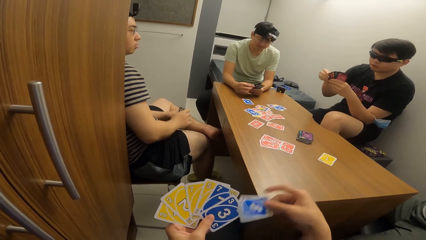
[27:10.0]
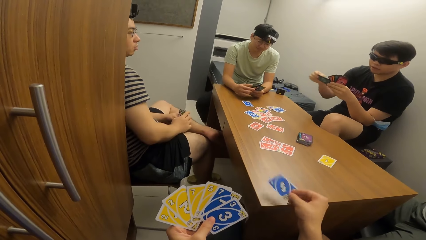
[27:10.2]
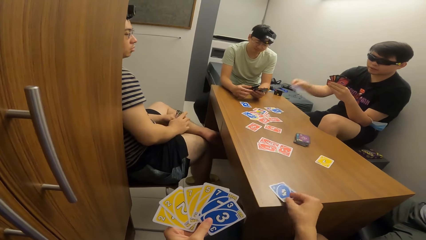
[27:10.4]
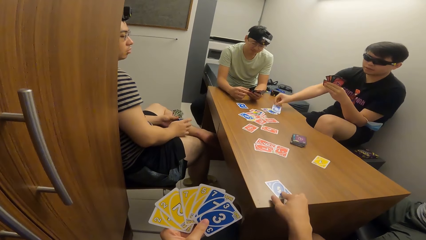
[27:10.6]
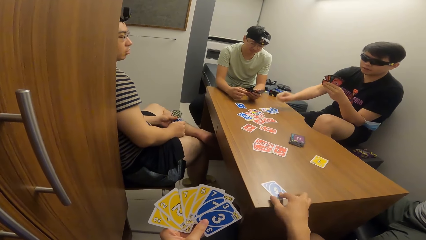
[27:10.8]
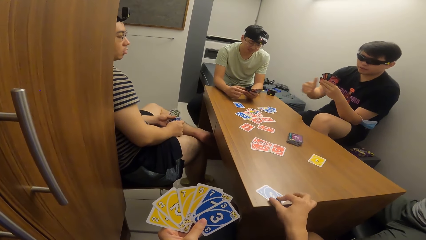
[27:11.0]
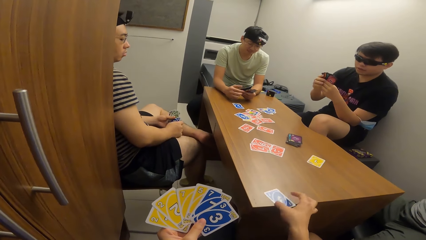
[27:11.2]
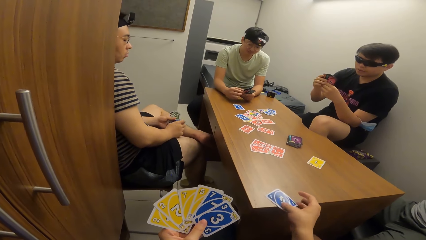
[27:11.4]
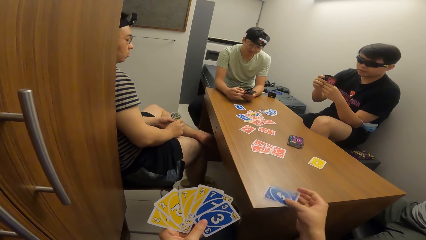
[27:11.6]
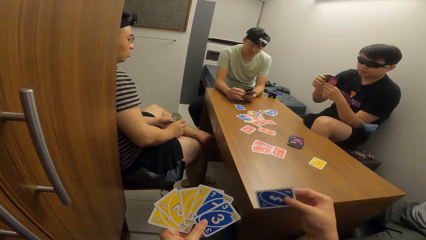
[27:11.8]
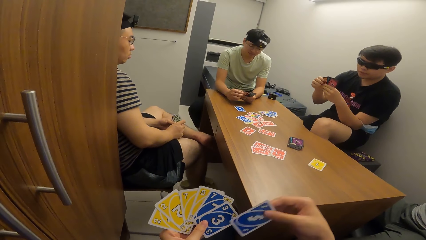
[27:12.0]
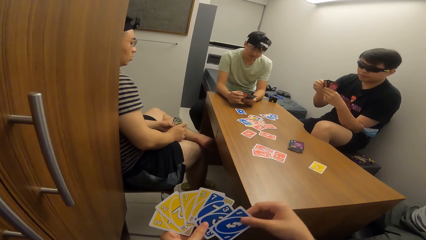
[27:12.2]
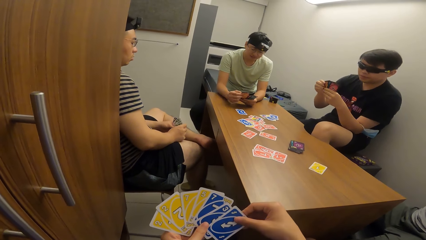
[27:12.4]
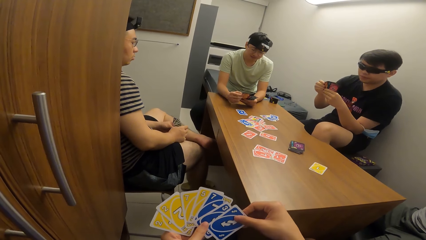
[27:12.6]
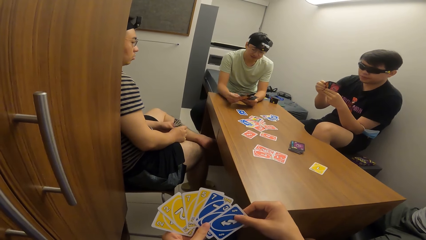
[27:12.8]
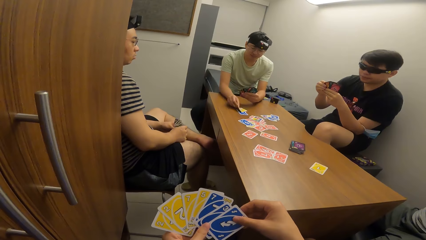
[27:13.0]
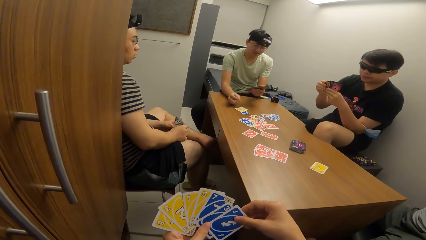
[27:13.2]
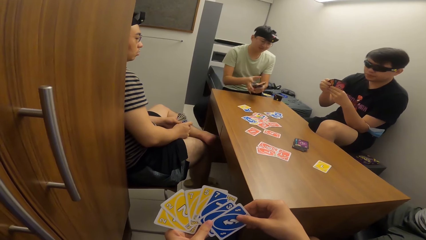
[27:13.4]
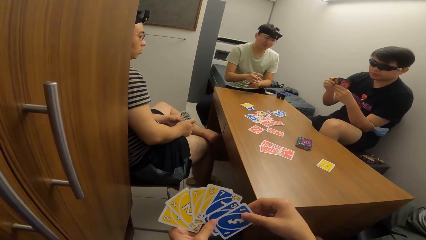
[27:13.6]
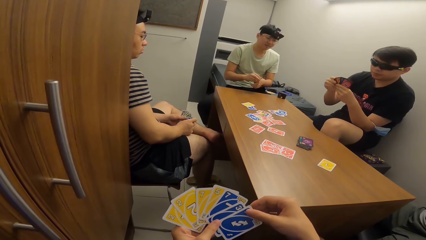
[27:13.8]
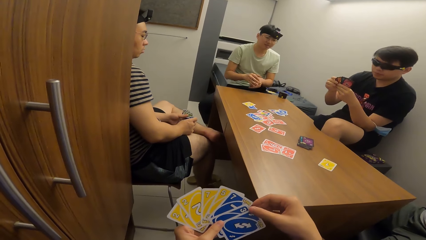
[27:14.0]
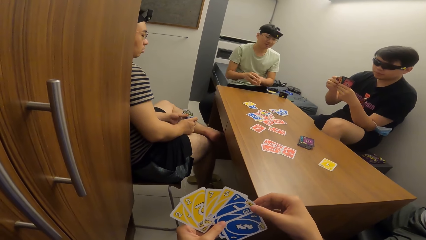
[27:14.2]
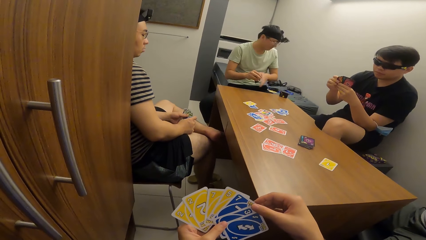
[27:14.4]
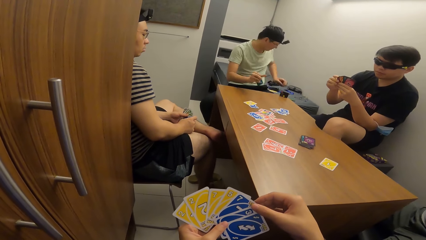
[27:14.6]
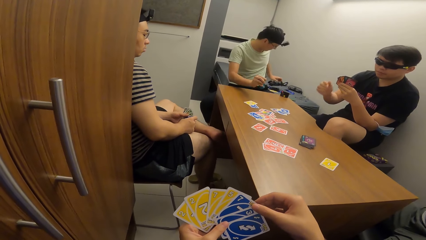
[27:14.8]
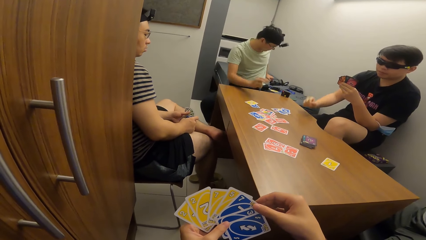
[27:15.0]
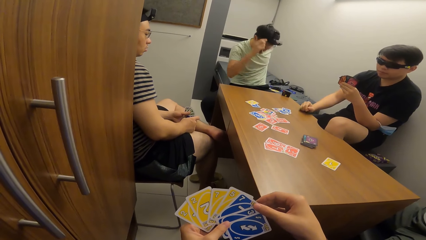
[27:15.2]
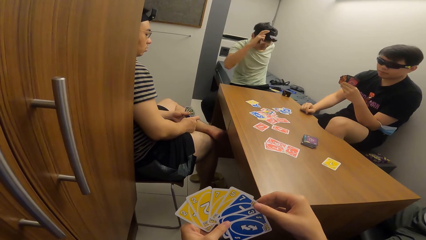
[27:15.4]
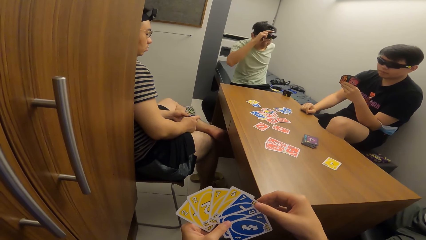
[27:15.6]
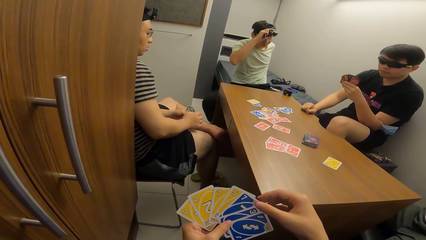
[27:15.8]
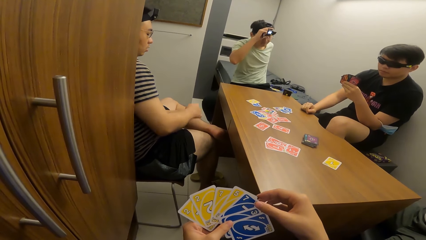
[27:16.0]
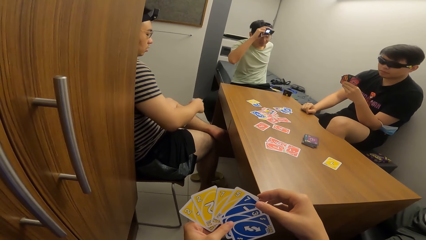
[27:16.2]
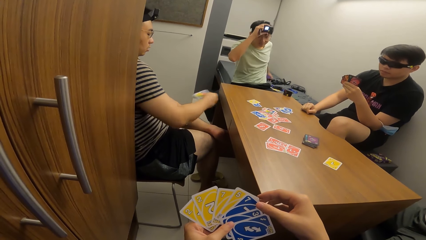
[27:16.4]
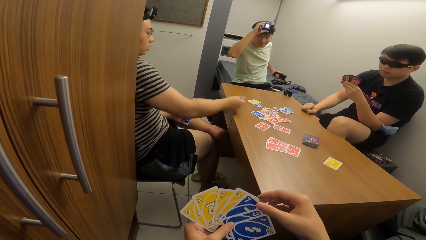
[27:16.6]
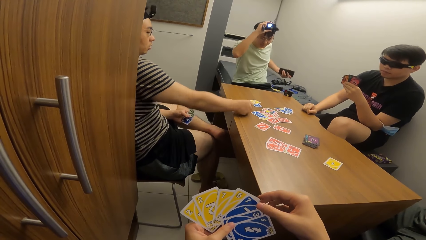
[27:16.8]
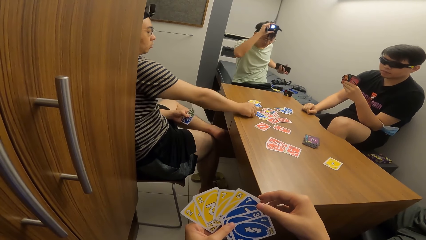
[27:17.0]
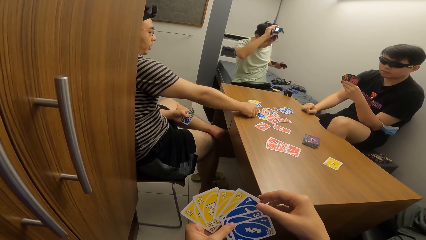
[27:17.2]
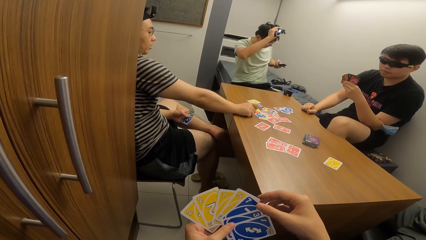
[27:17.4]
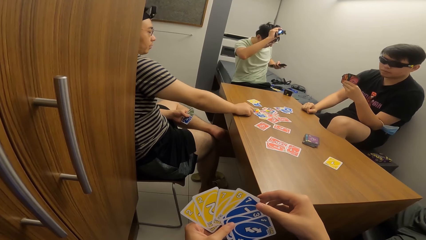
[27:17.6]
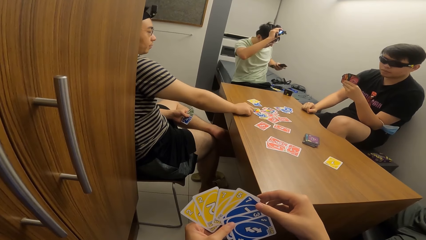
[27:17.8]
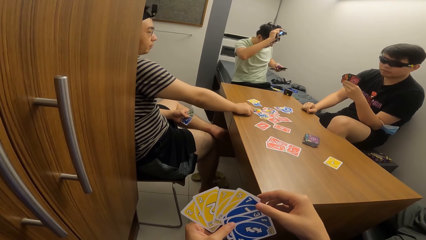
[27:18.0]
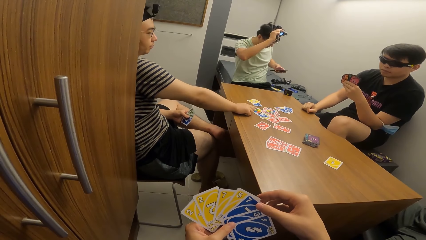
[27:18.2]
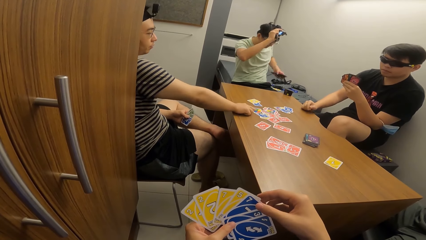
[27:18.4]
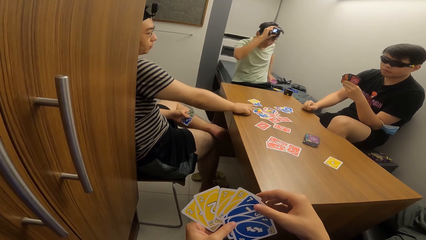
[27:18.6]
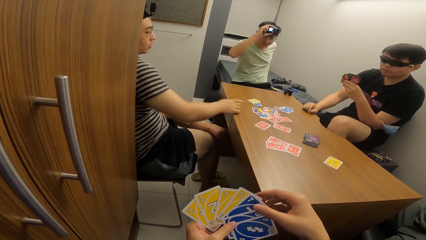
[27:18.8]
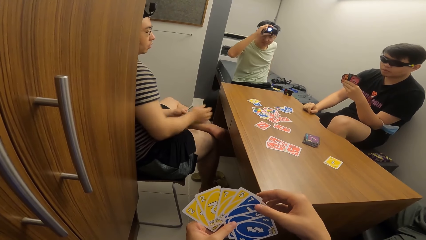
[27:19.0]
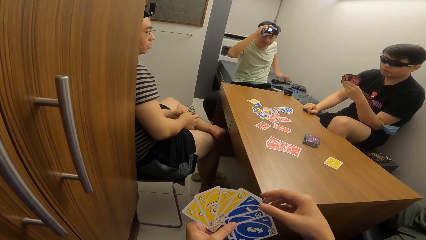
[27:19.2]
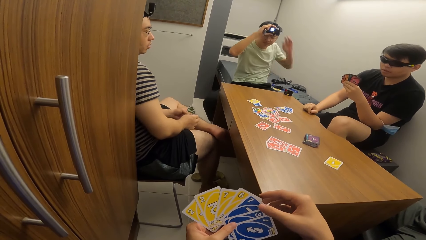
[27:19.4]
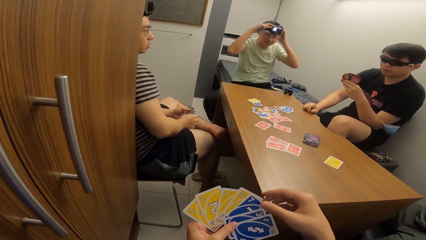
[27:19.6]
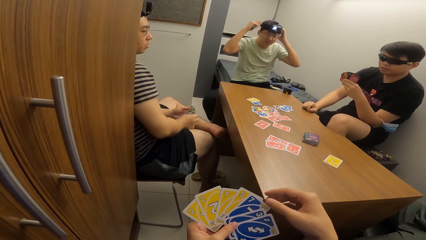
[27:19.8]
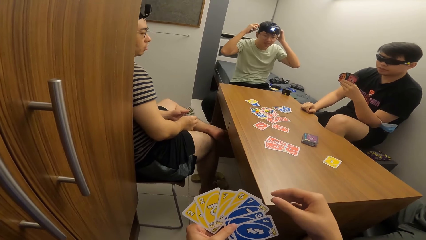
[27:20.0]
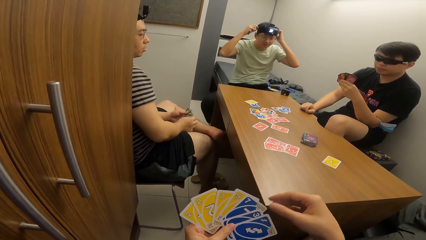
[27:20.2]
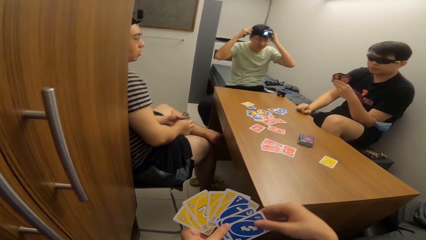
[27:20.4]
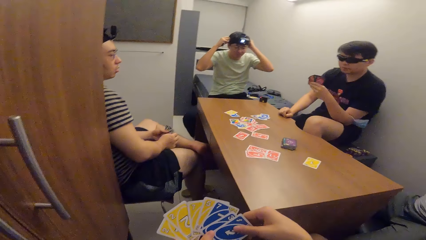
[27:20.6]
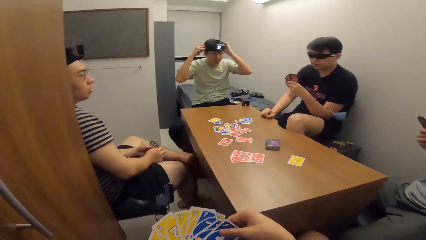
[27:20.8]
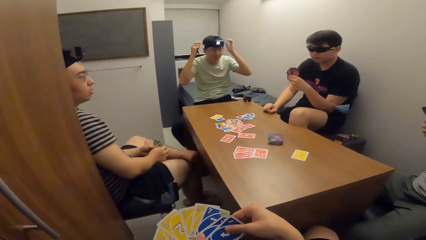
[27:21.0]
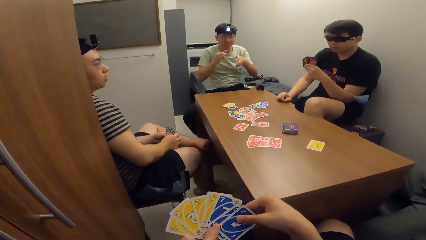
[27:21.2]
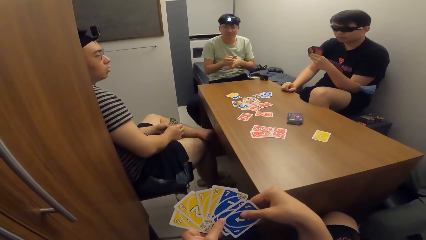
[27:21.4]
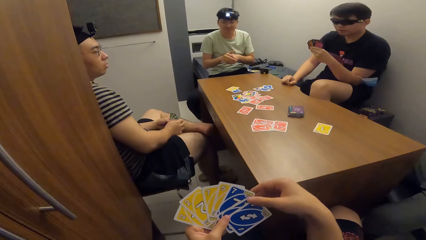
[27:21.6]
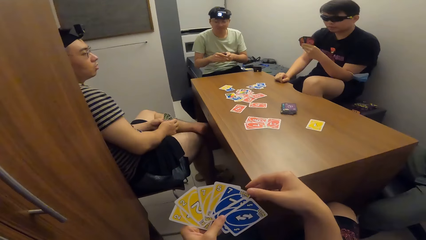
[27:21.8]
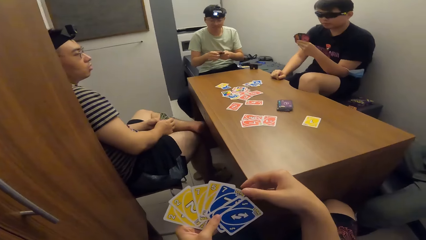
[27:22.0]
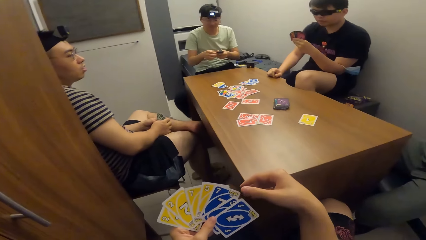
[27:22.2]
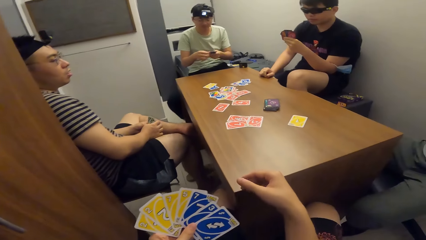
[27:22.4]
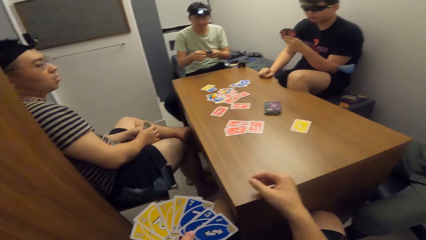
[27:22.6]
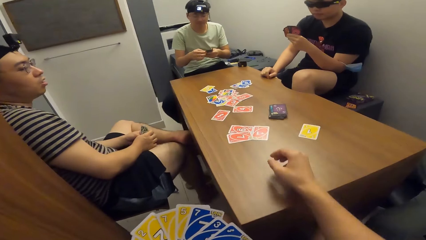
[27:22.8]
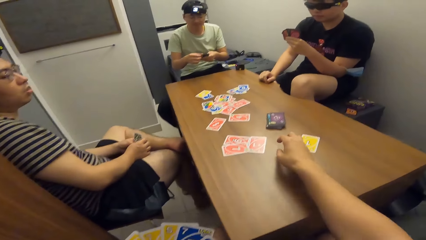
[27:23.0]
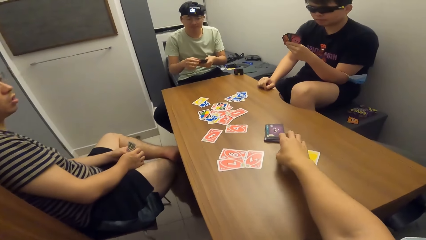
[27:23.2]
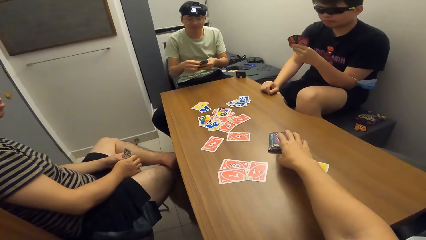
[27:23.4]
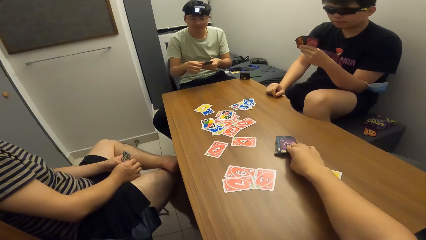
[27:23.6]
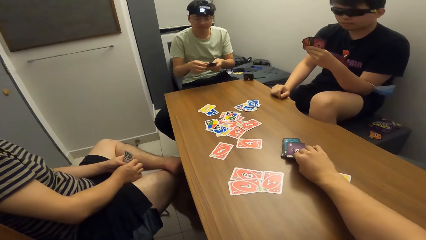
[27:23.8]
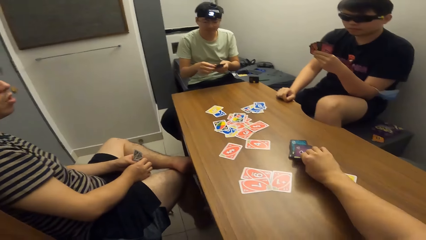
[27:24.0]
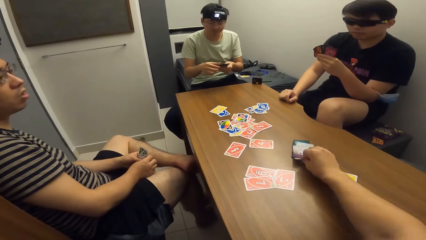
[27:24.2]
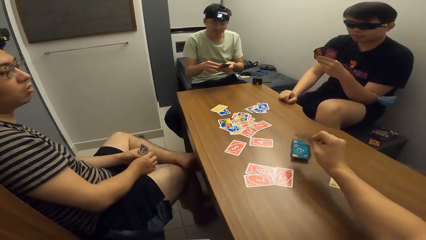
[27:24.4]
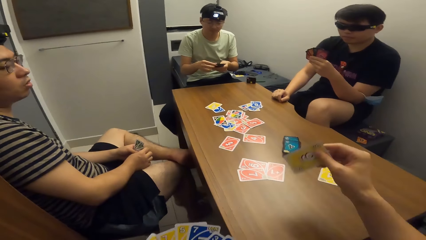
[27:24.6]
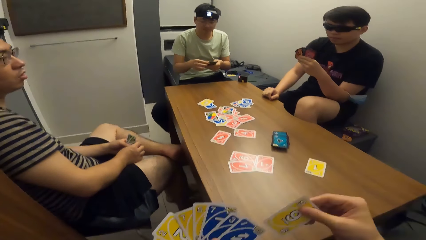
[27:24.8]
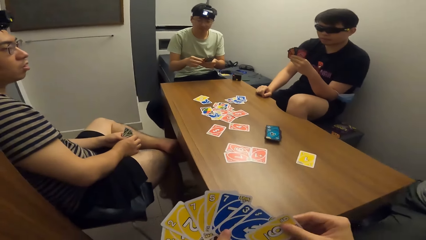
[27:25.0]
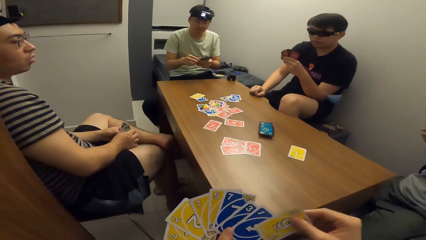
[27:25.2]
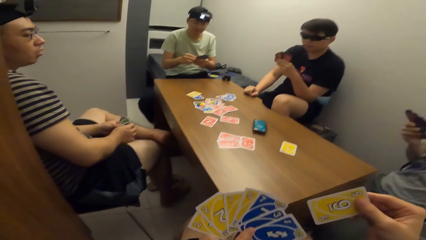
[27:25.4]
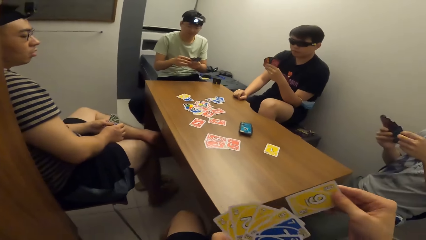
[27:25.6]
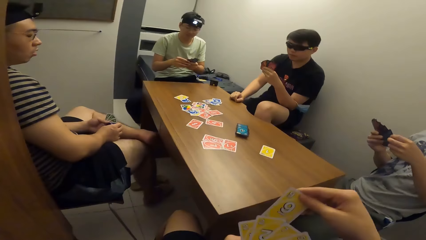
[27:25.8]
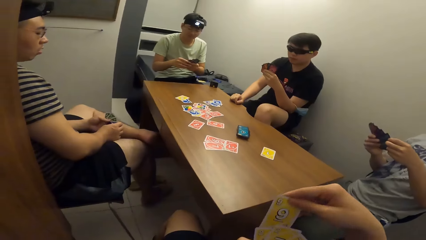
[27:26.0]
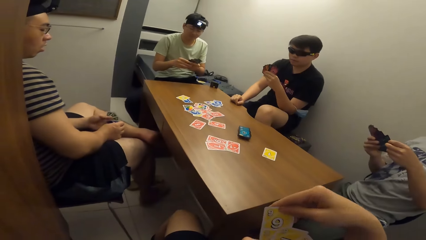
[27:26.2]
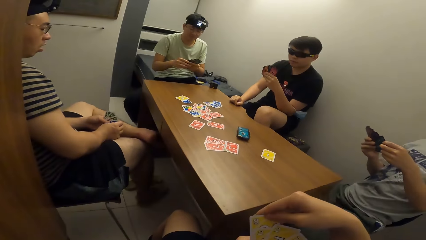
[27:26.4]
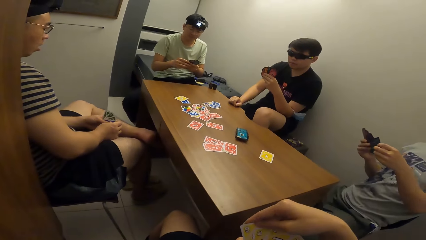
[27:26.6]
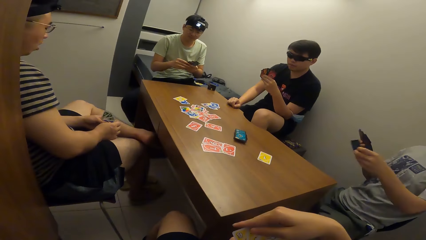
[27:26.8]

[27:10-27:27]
The camera wearer plays a card in his right hand on the table. A man plays a card in his right hand on the table. The camera wearer lifts the cards in his right hand from the table. Another man plays a card in his right hand on the table. A third man holds a headgear on his head with his right hand. The third man presses a phone with his left hand. The first man drops the playing card on the table with his right hand. The camera wearer picks a playing card from the table with his right hand.
